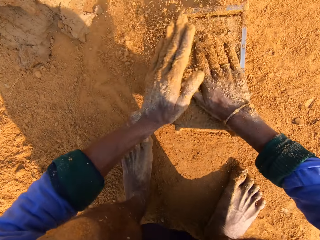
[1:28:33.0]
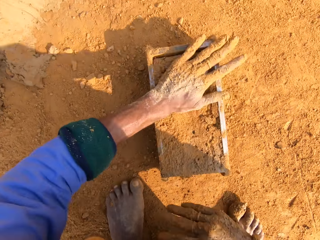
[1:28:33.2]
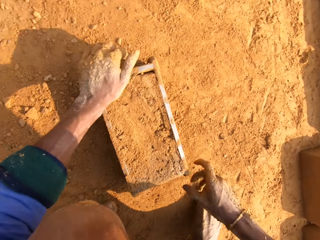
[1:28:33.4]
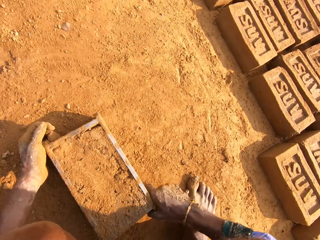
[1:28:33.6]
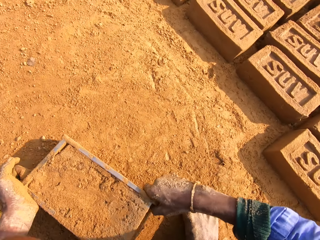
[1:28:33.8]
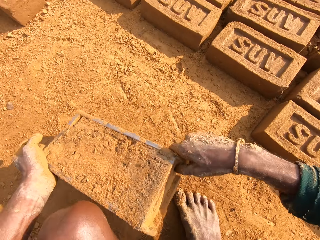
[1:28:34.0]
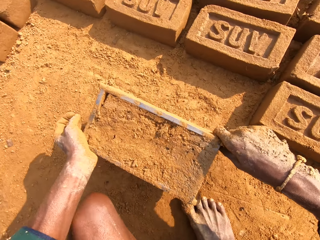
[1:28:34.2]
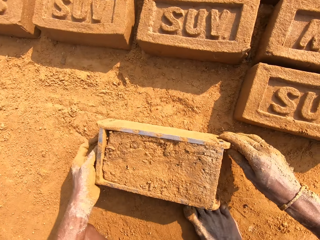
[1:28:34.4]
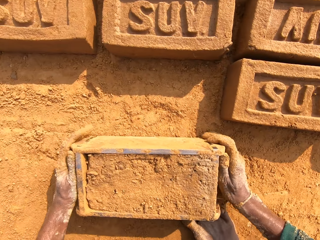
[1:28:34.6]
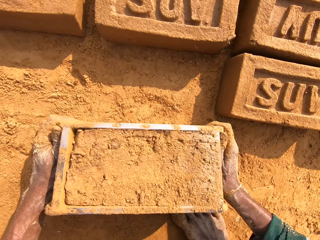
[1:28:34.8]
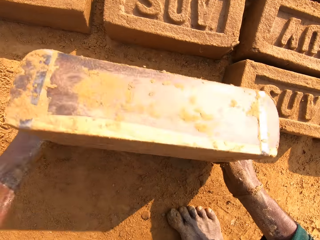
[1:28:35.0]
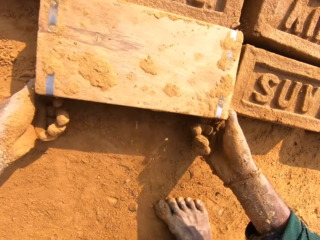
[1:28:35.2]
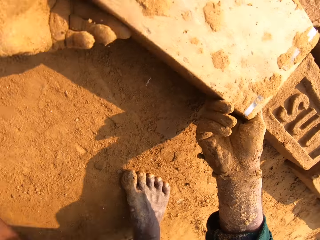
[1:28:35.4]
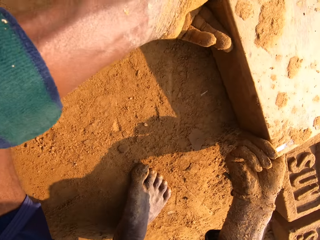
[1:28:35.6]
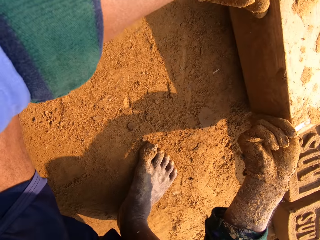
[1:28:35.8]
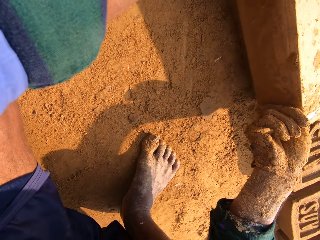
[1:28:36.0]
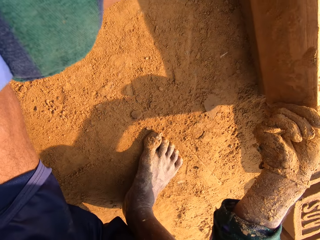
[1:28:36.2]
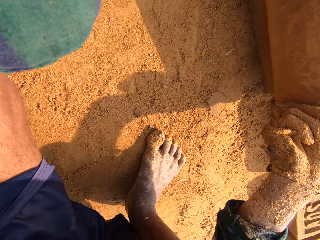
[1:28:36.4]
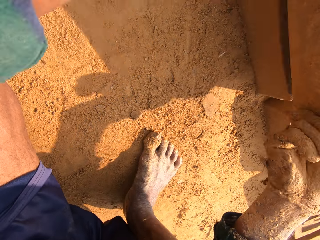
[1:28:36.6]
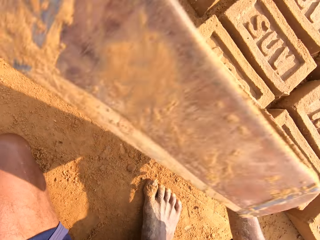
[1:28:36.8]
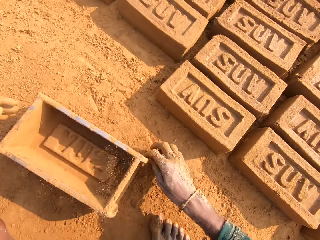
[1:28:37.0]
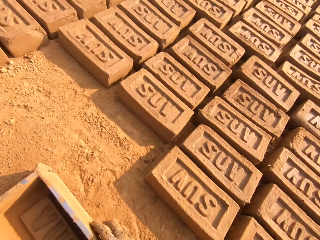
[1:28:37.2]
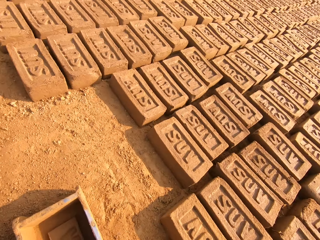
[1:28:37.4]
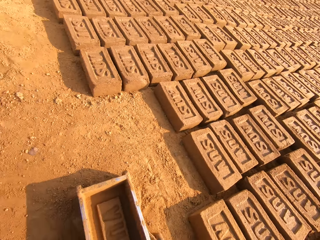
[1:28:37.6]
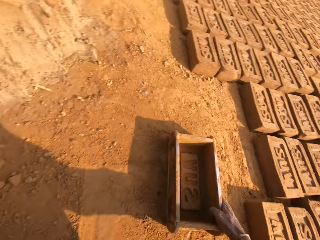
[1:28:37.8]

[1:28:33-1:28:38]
The camera wearer pours soil on the brick mold. They pick up the brick mold, put the brick mold down, and put the brick down.
